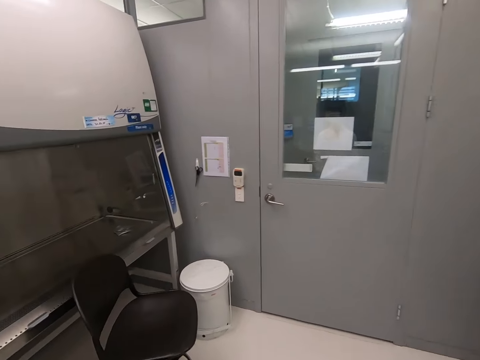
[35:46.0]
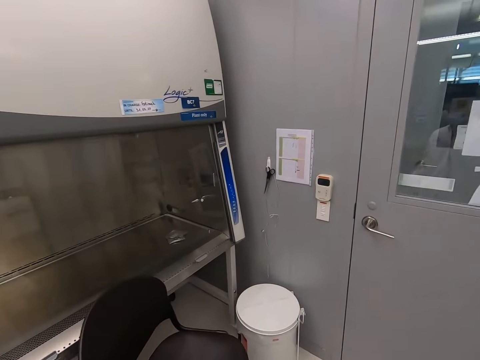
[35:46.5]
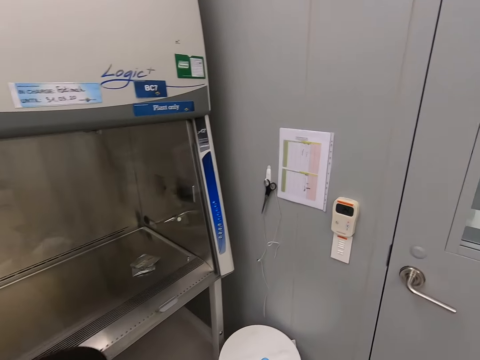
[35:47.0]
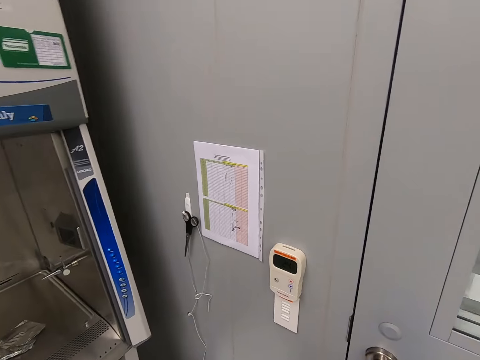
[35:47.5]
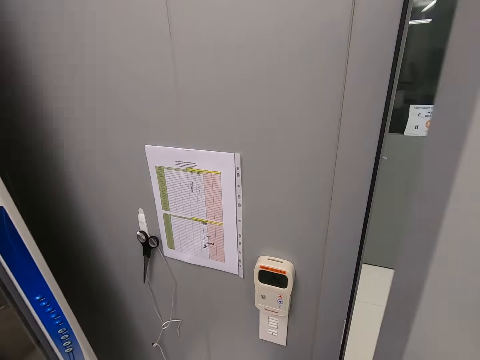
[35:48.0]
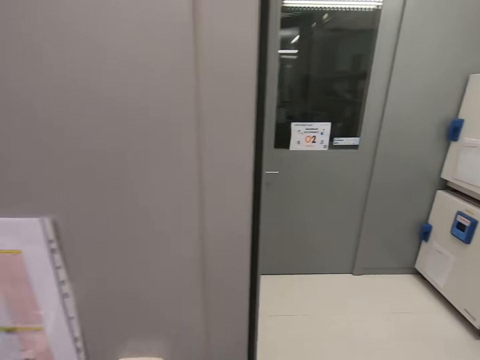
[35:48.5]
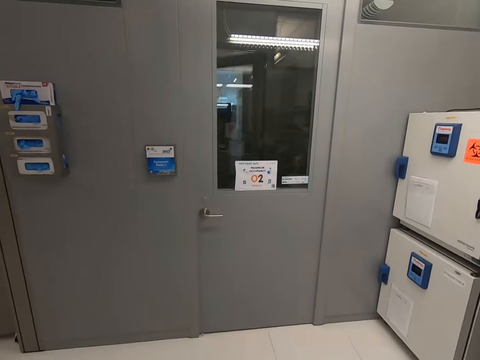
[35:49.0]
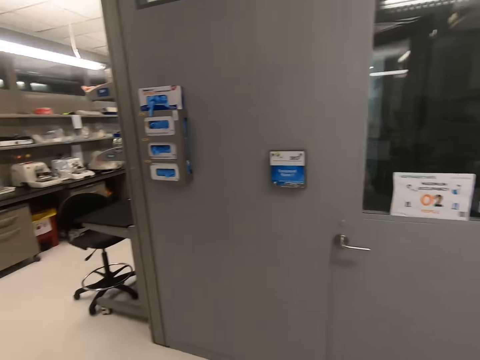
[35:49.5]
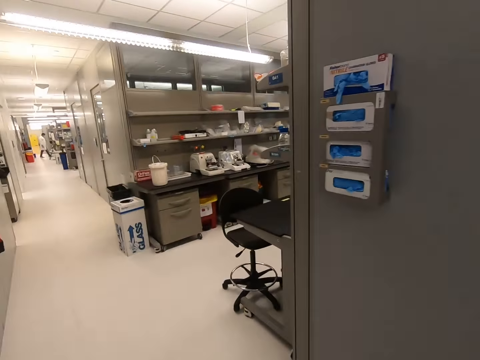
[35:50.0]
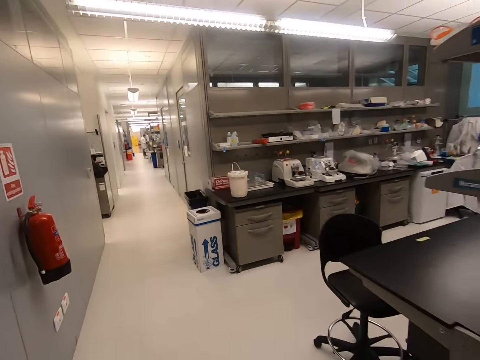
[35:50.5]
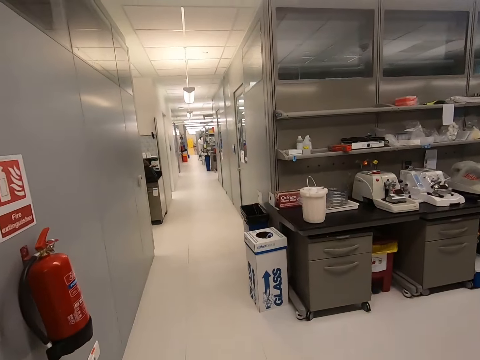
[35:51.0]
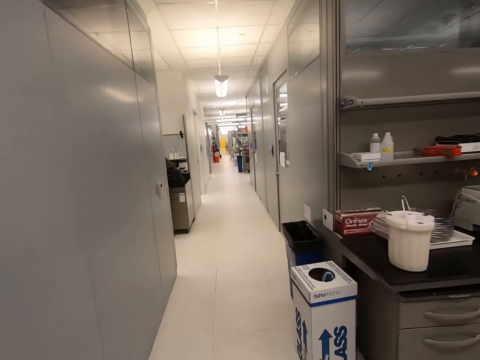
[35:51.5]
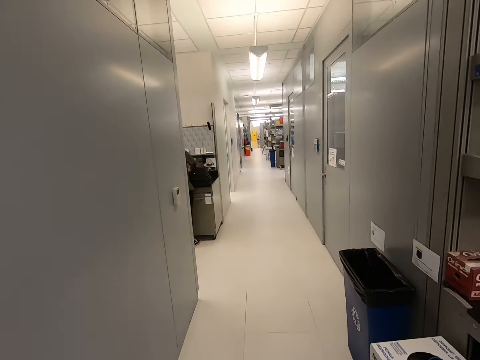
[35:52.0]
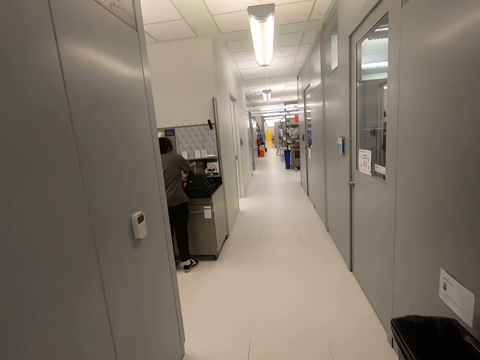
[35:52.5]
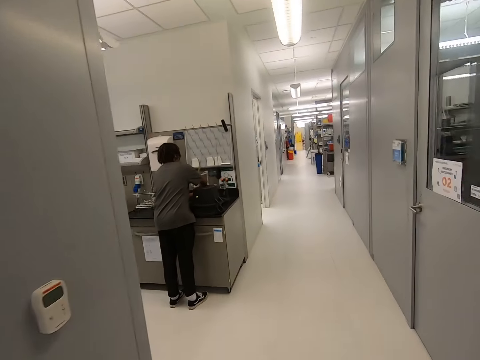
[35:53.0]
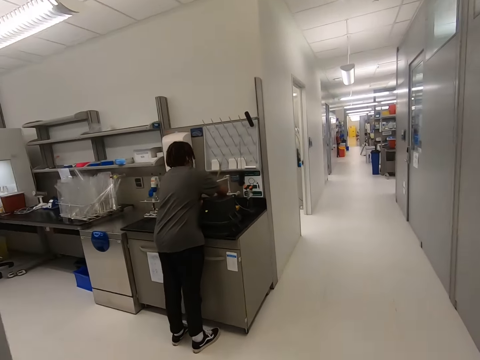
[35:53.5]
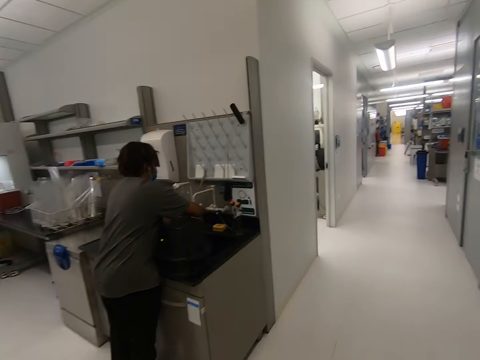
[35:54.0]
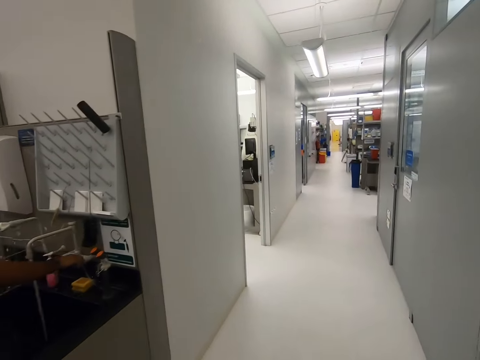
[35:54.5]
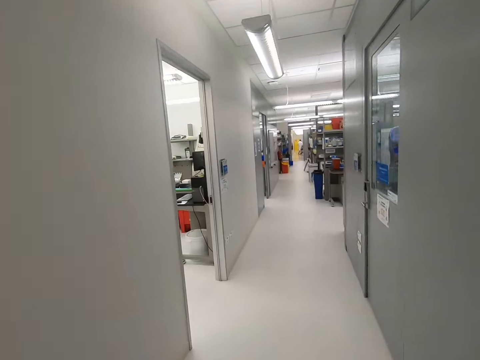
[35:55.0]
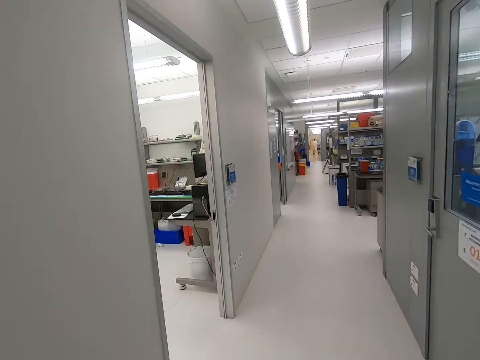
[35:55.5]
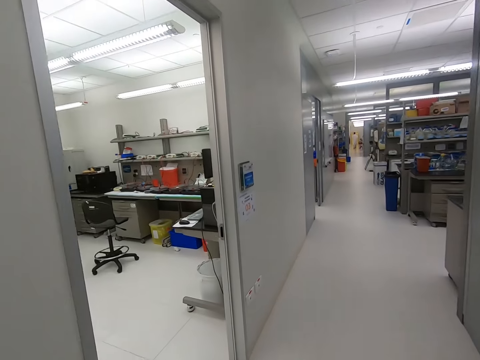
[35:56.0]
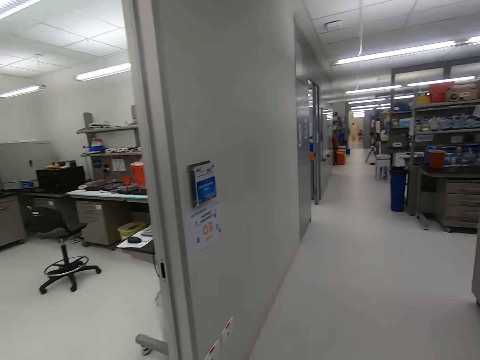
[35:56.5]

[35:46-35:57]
The camera wearer opens a door. They walk in the house.

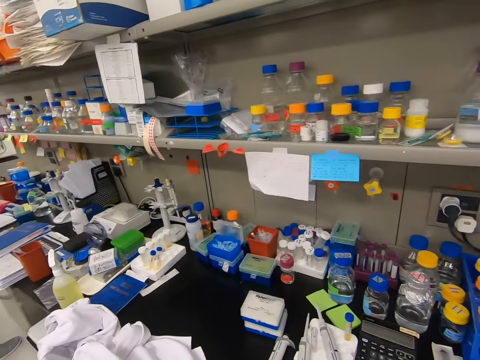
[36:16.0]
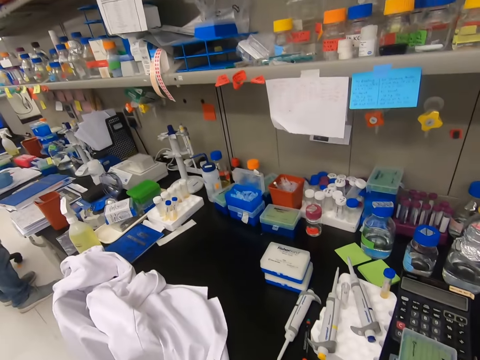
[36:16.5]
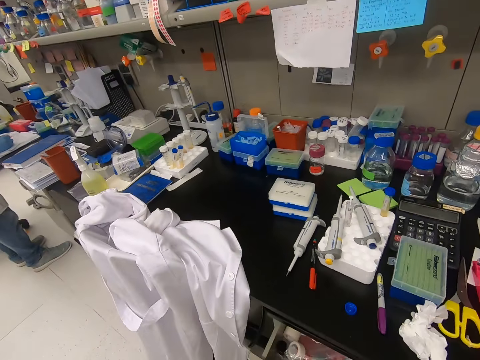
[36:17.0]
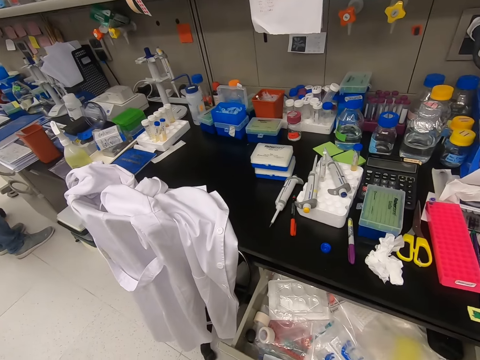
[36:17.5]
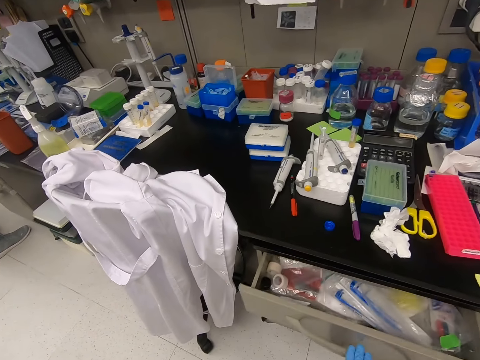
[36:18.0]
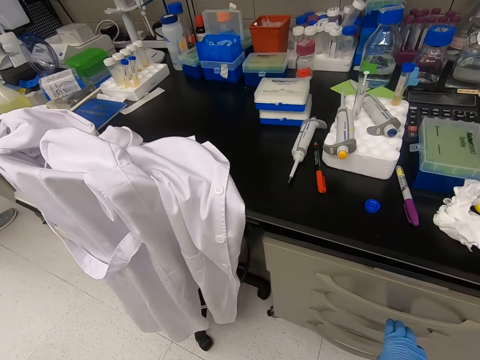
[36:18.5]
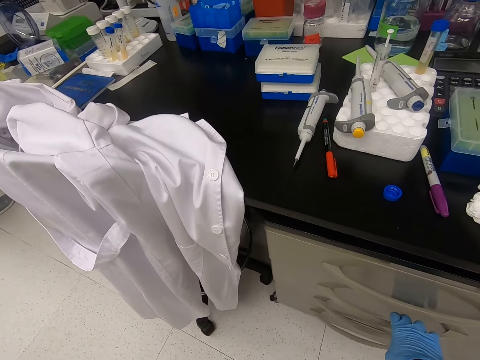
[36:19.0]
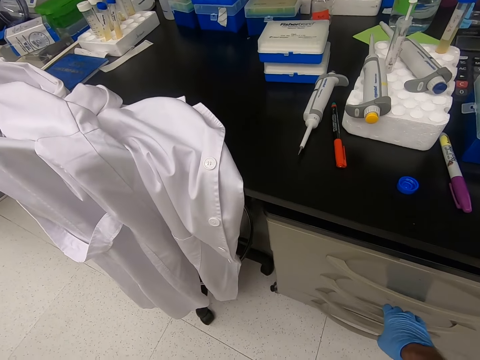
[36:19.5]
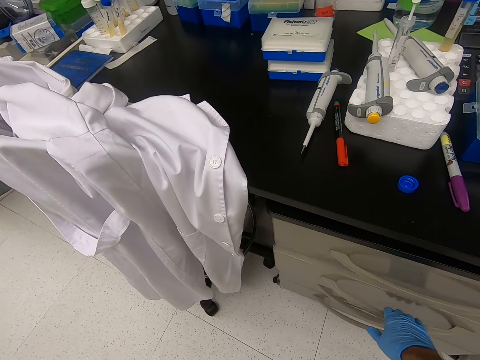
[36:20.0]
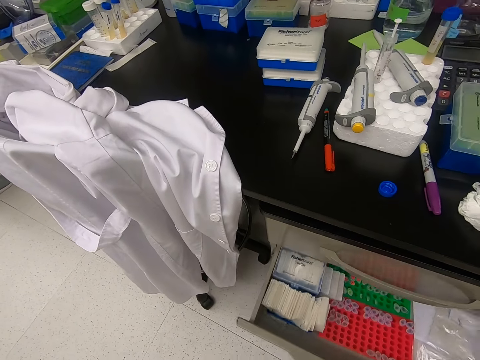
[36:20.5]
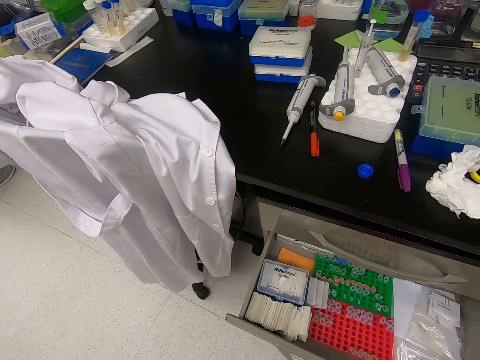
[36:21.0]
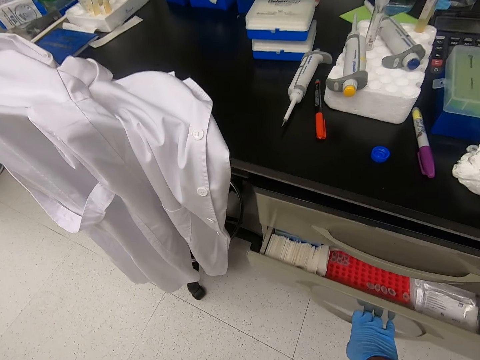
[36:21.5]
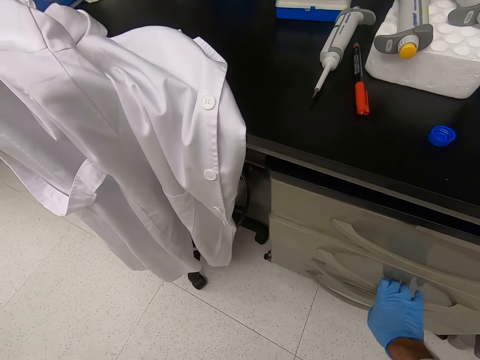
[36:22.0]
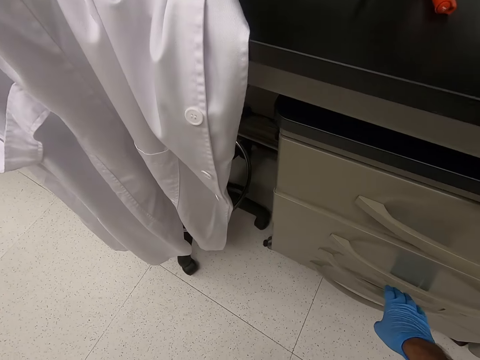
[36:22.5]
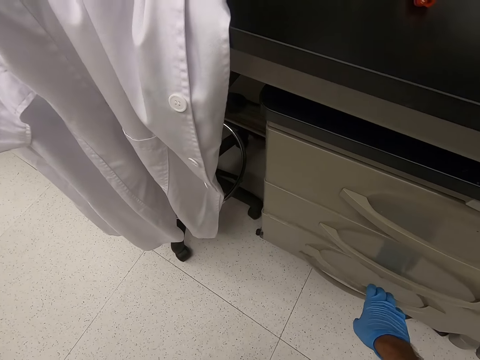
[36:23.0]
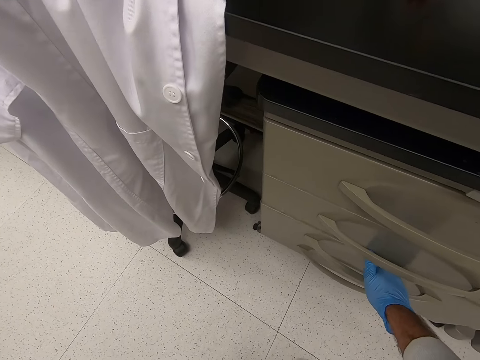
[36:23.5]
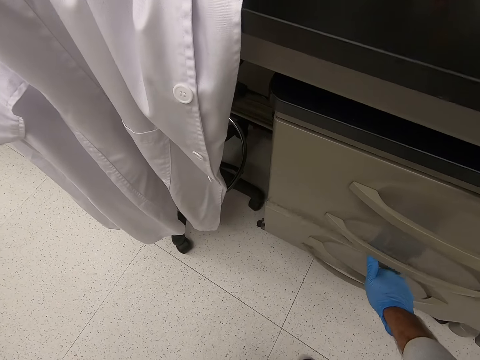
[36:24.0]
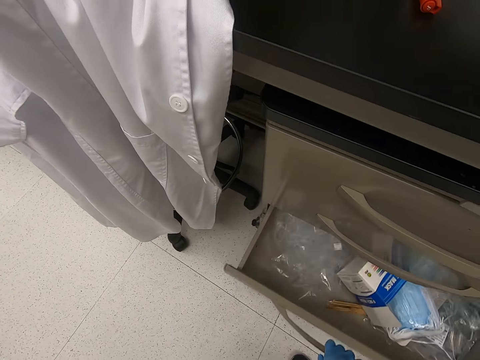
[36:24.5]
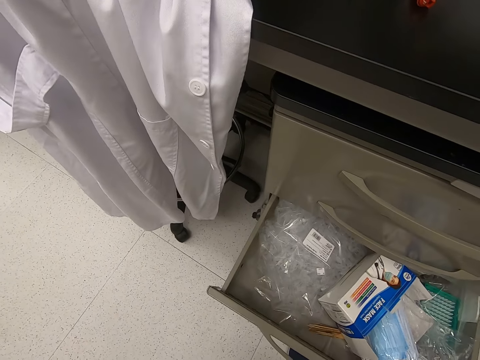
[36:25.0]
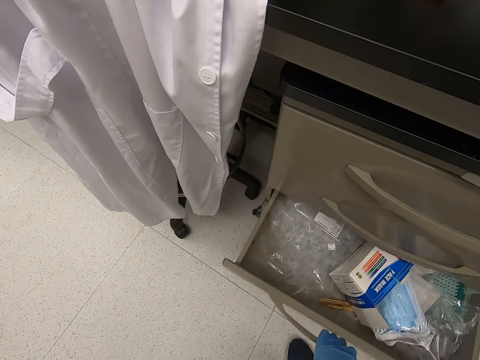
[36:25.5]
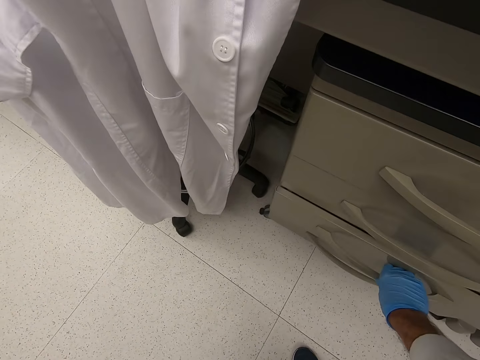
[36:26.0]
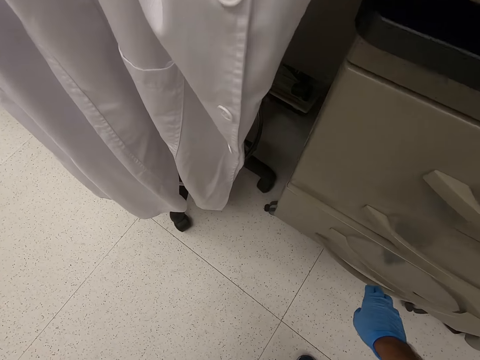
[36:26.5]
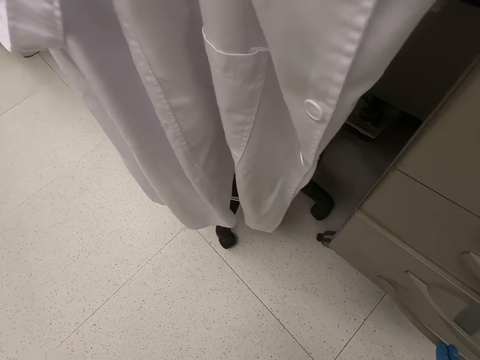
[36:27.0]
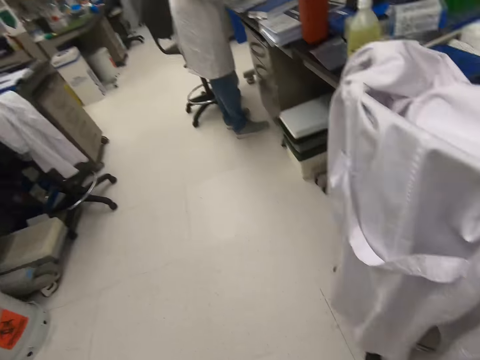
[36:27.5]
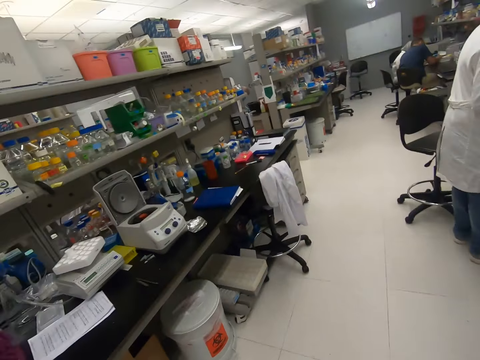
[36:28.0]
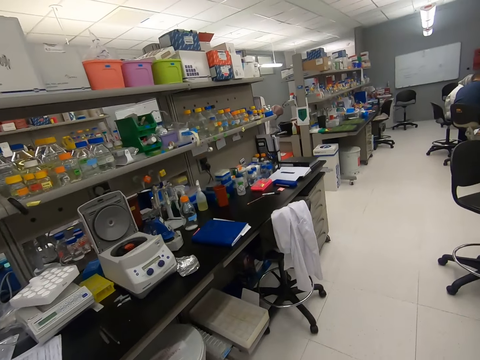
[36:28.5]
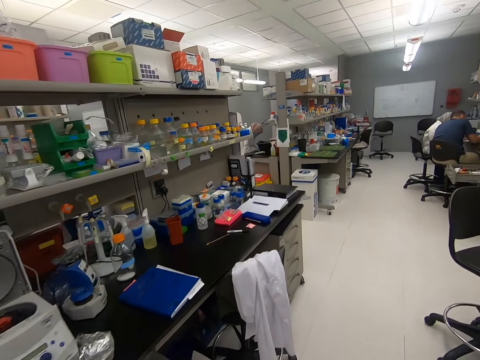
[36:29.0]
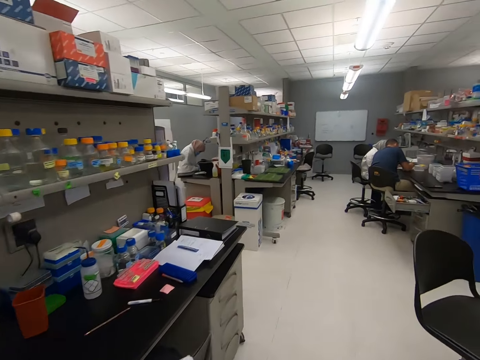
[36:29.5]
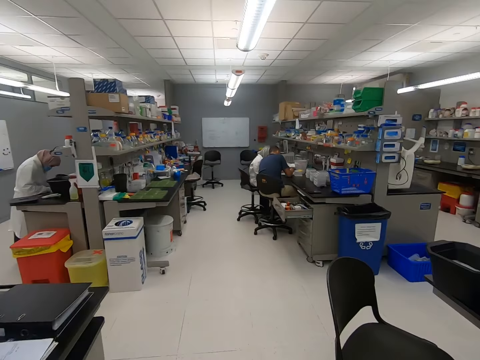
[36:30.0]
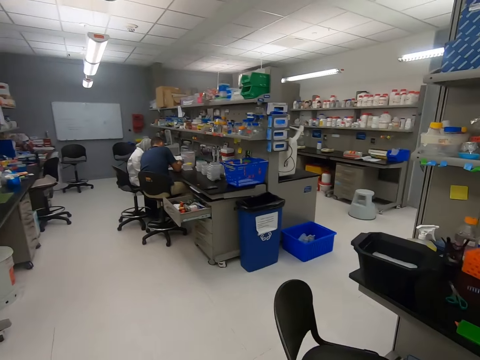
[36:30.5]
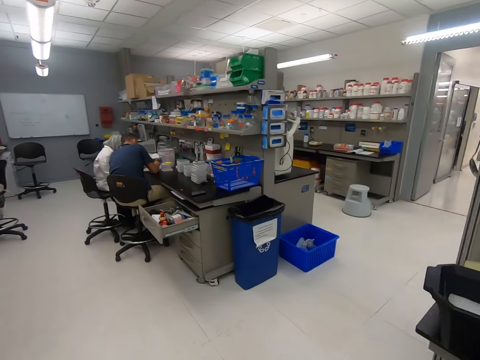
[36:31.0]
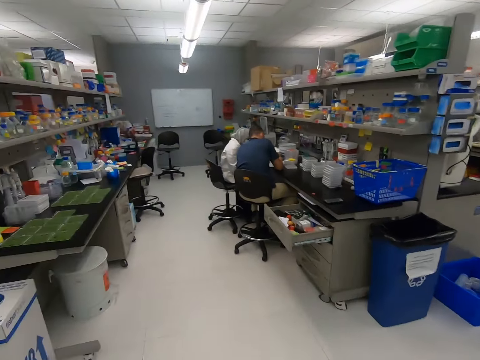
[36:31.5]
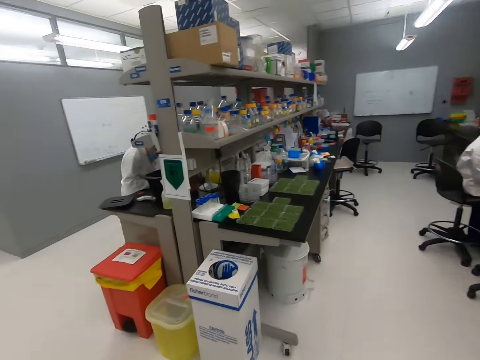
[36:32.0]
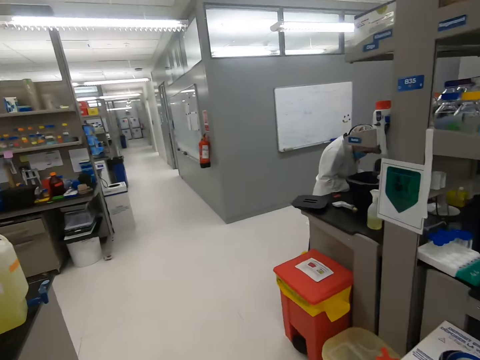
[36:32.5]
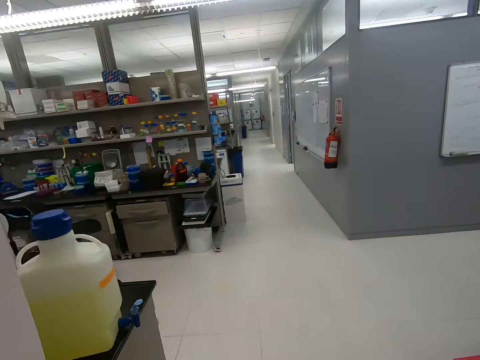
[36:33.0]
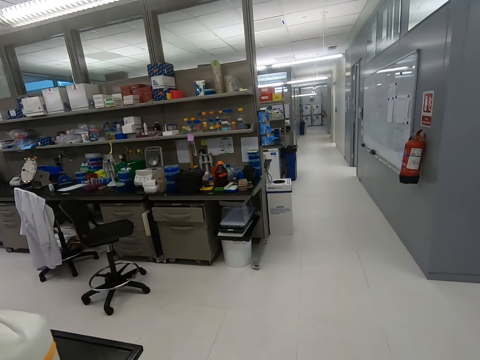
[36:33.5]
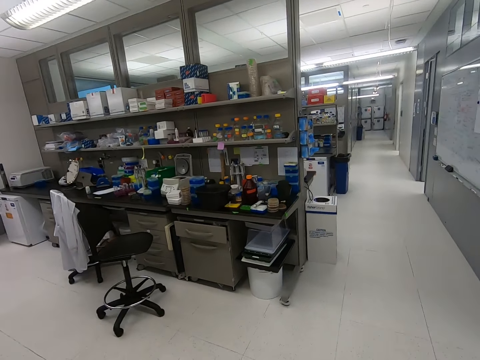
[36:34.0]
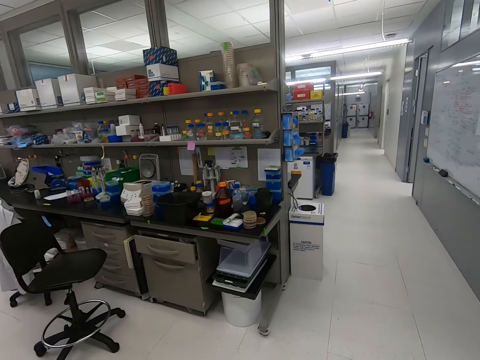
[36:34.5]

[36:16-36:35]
The camera wearer opens a drawer and closes the drawer. They open another drawer and close the drawer. They open a drawer and close the drawer. They open another drawer. They walk in the room.
